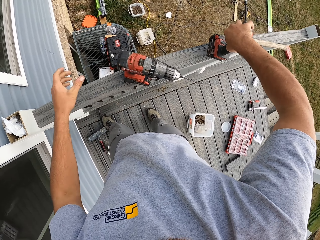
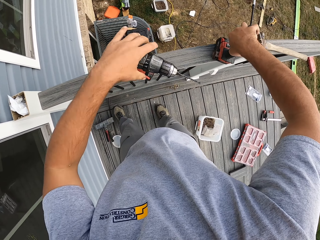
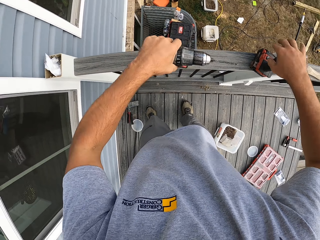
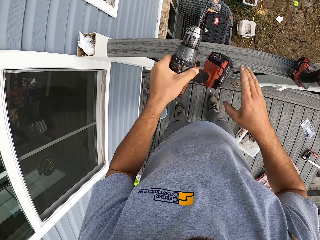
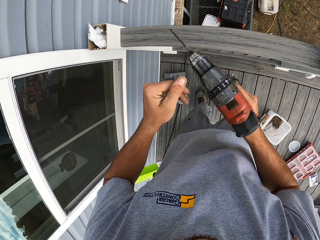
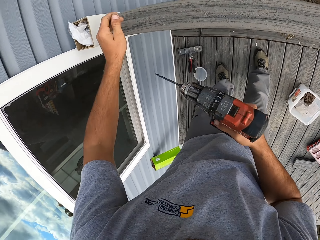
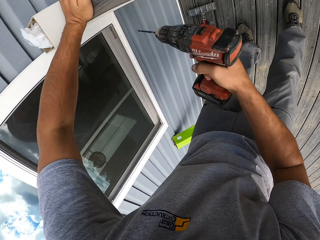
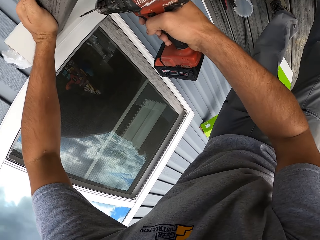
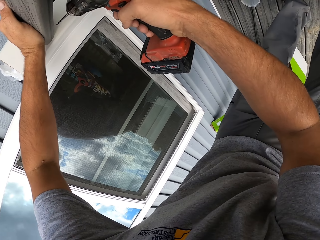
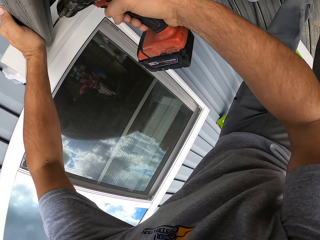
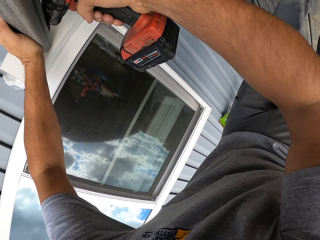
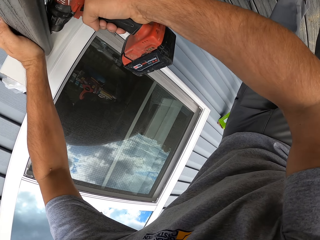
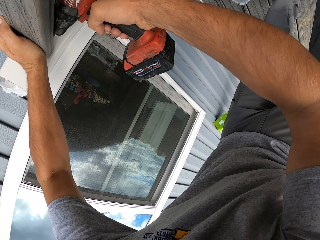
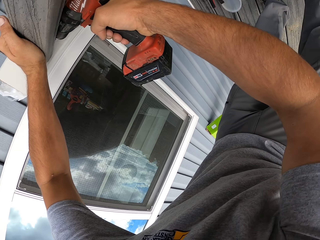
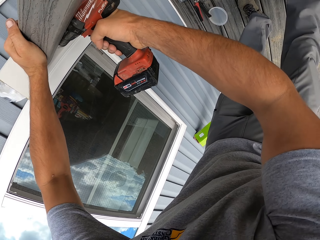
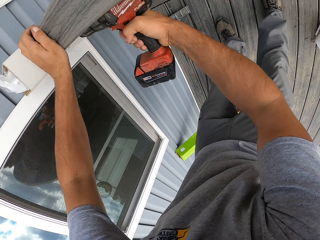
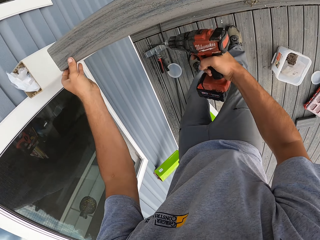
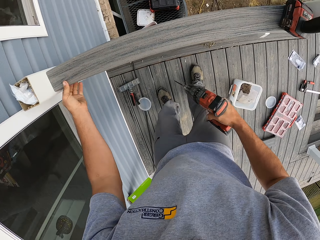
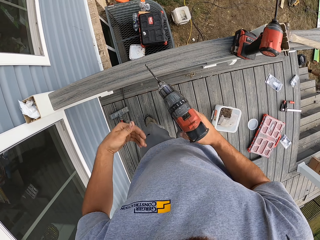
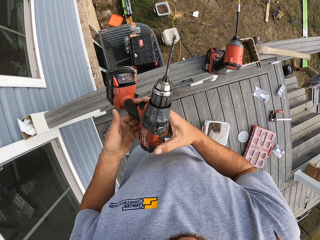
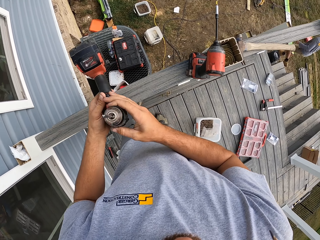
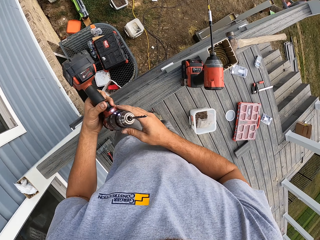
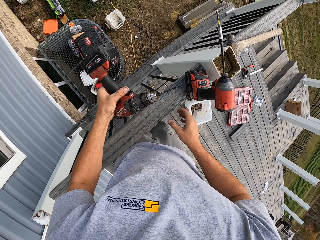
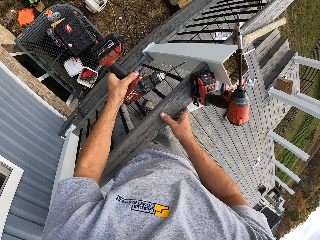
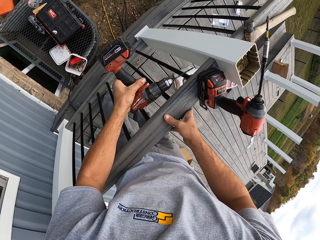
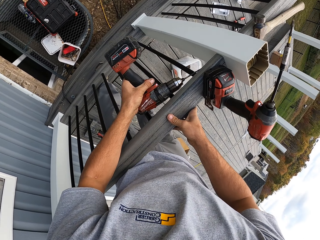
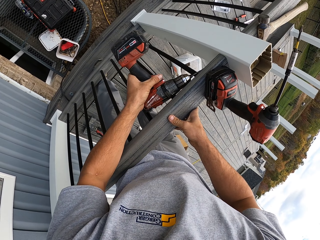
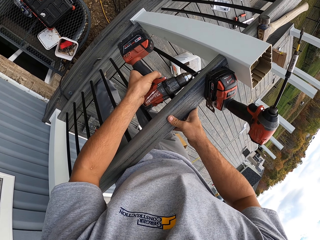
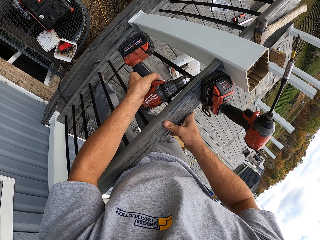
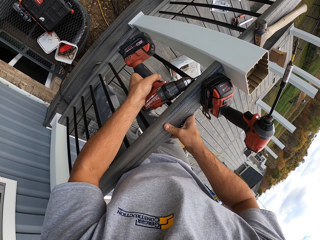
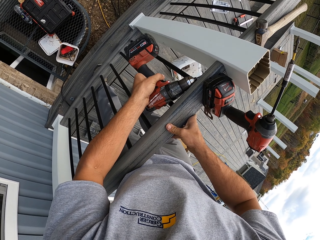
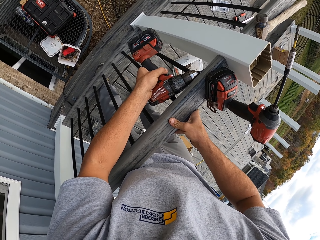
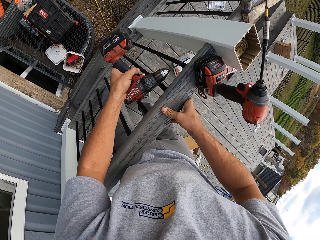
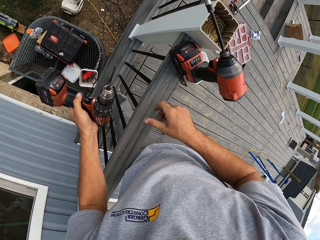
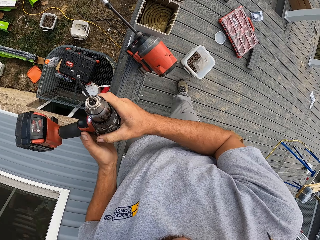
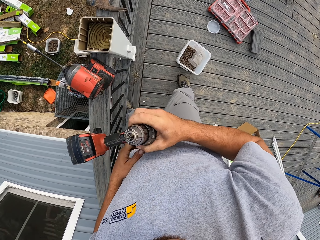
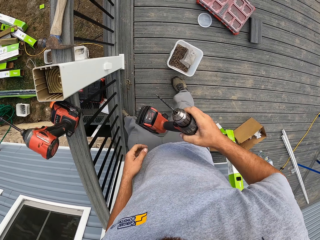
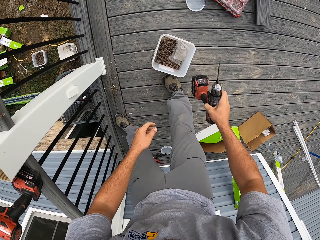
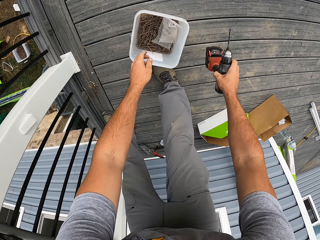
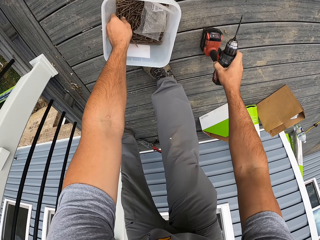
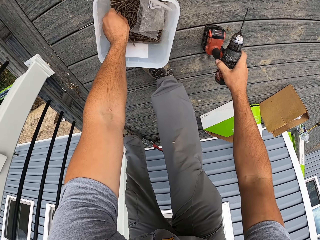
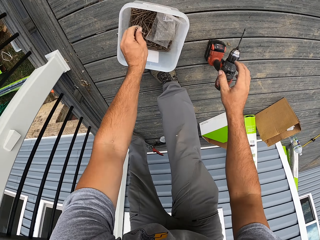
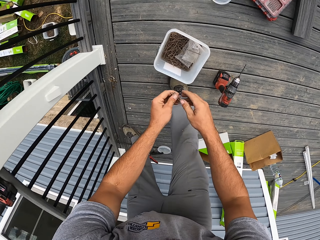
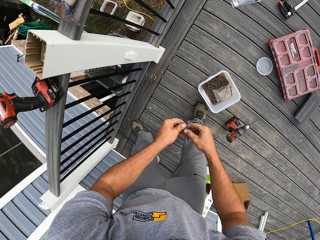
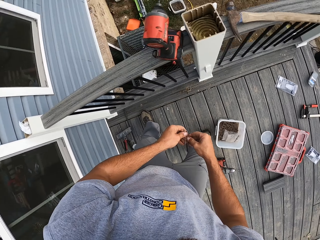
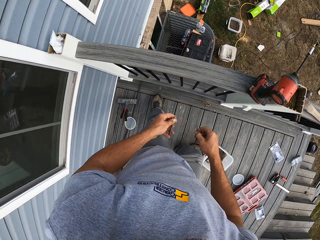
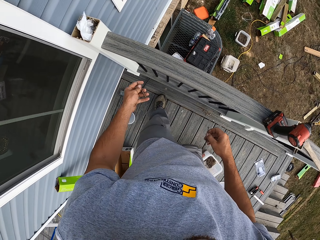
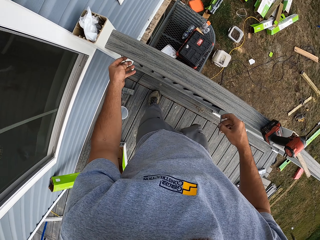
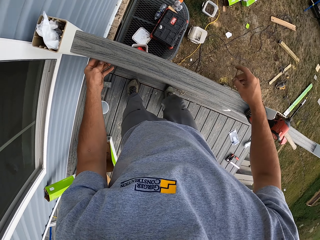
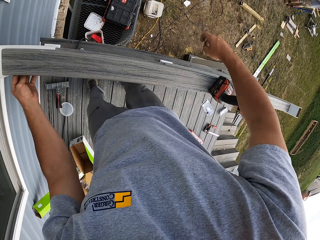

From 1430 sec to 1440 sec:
The camera wearer lifts the drill up. They place the drill on the hand rail. They pick up the drill. They drill the hand rail in. They lift the drill up. They drill the hand rail in. They lift the drill up. They pick up a nail from the bucket and put down the drill. They lift the nail up.

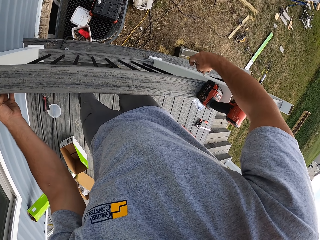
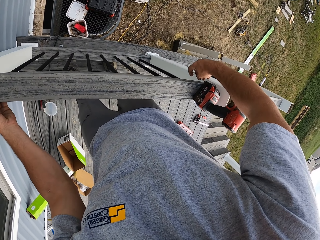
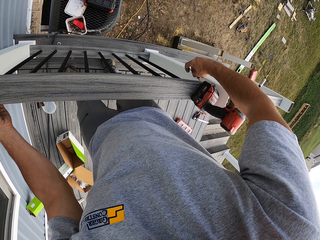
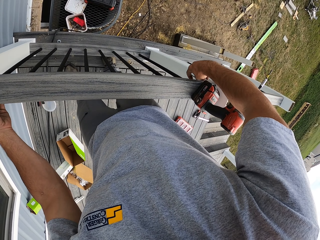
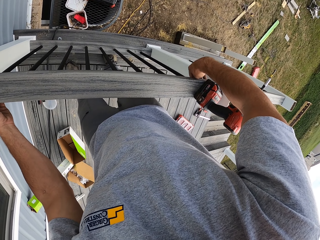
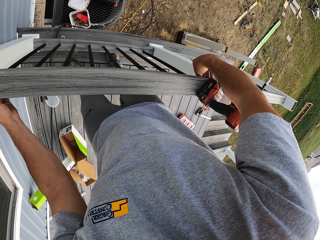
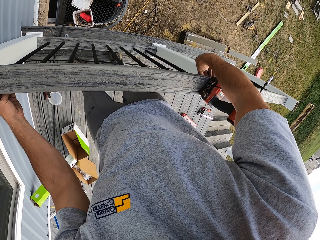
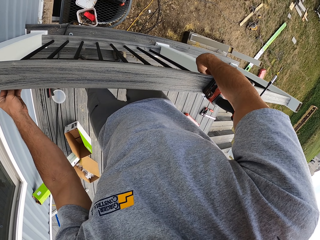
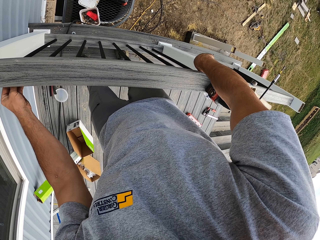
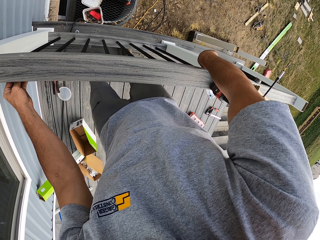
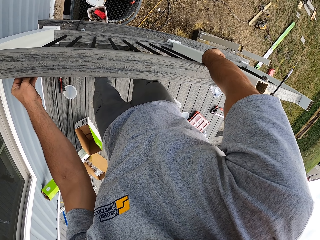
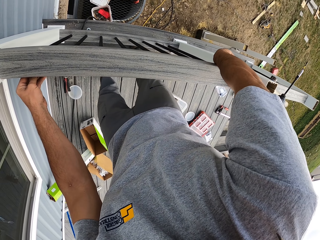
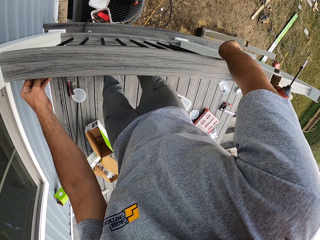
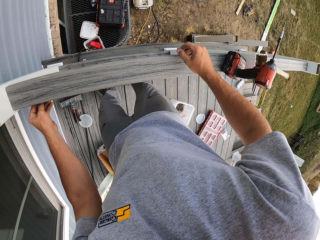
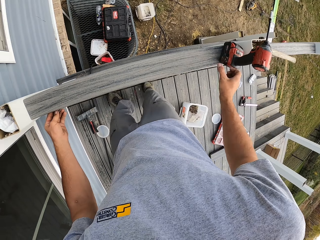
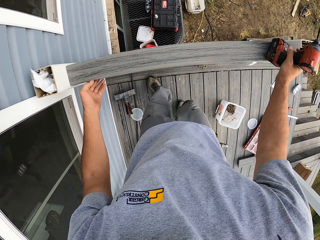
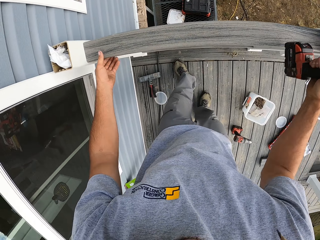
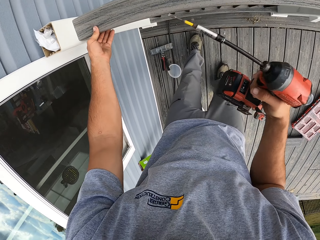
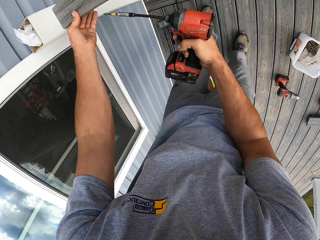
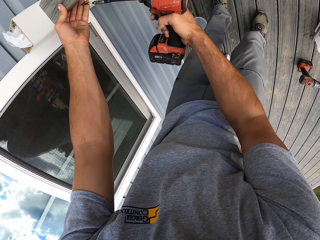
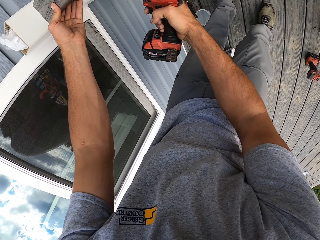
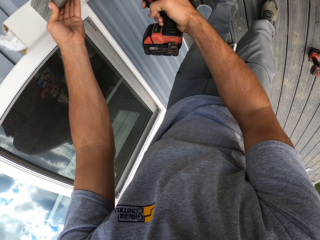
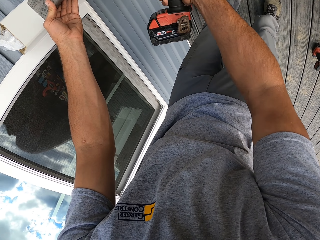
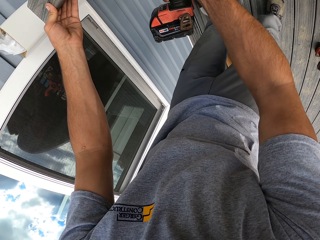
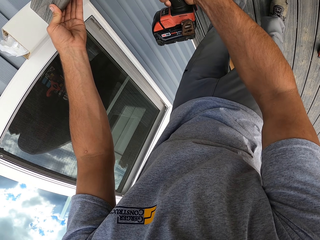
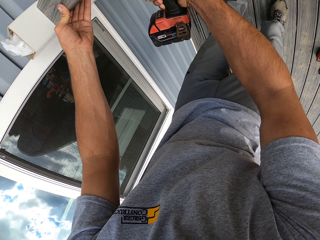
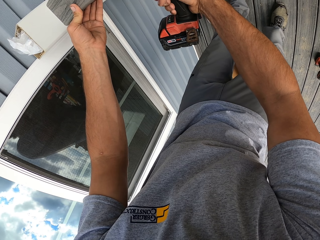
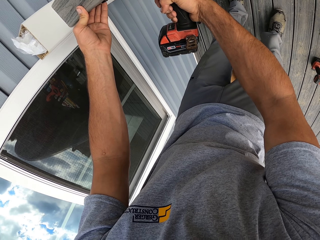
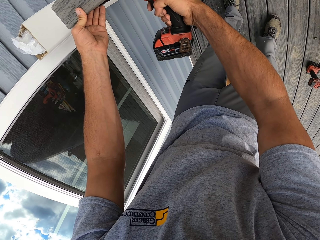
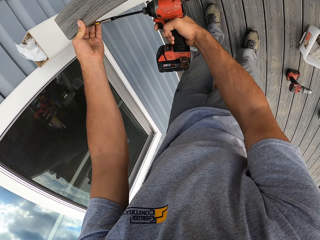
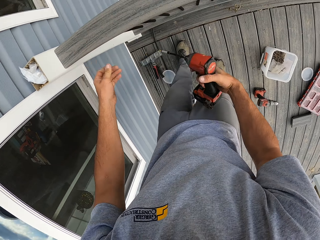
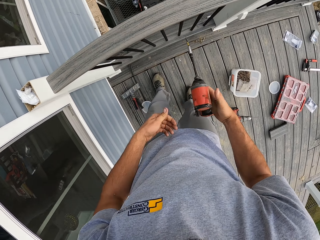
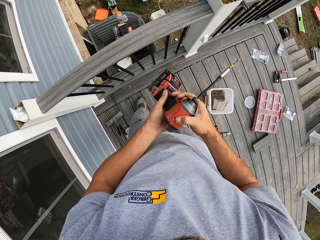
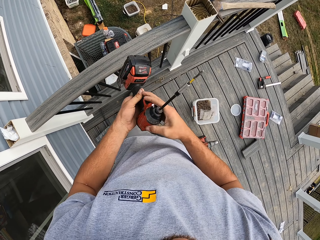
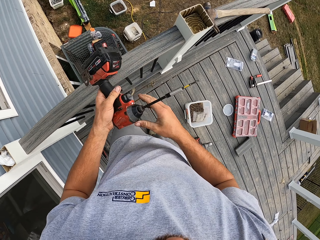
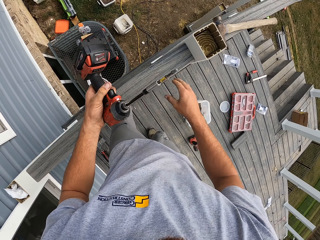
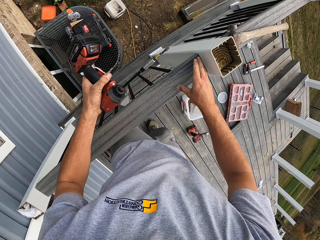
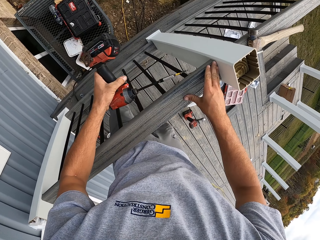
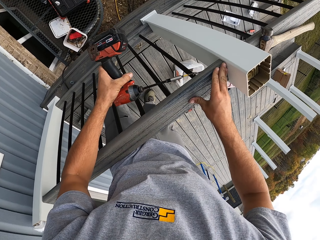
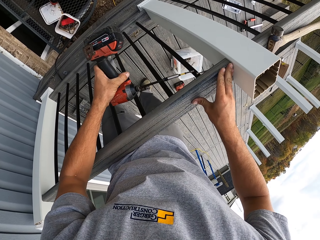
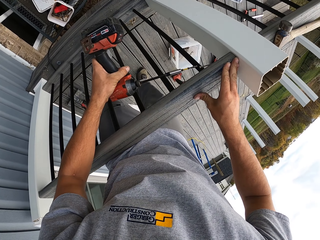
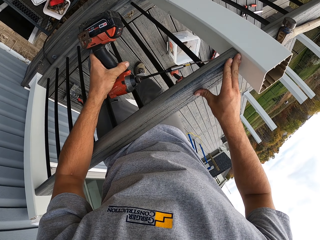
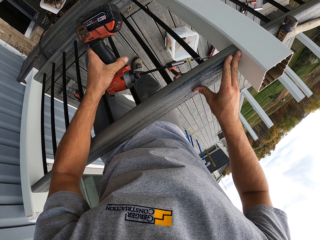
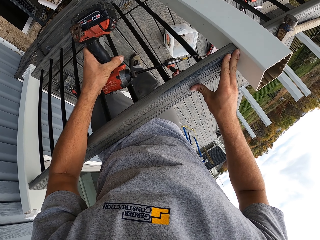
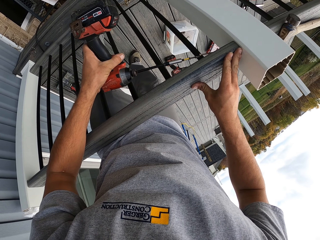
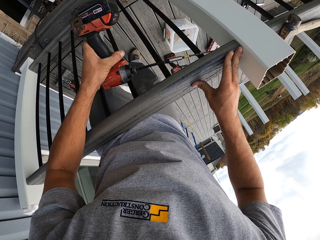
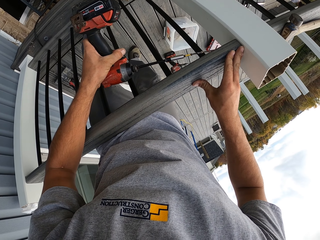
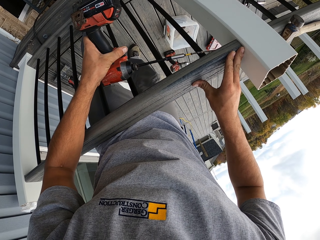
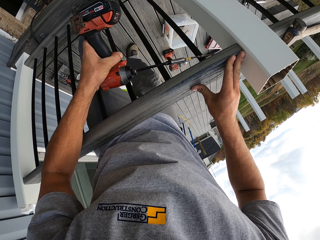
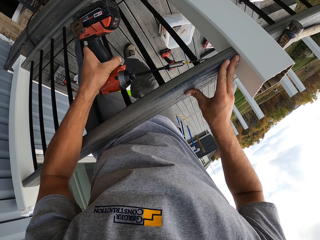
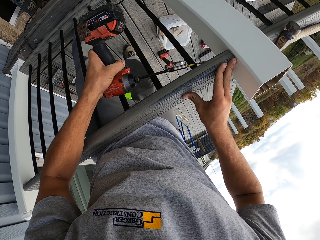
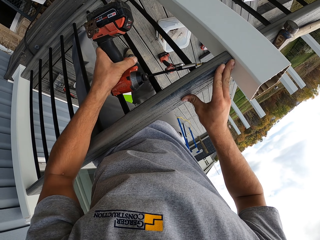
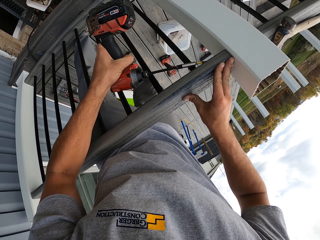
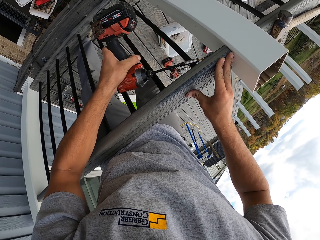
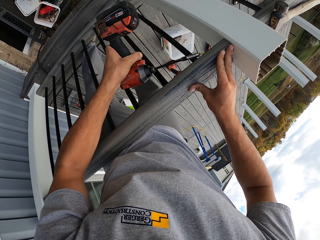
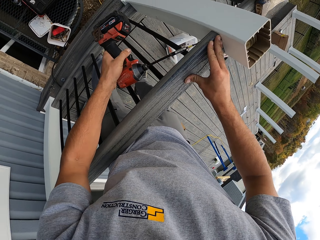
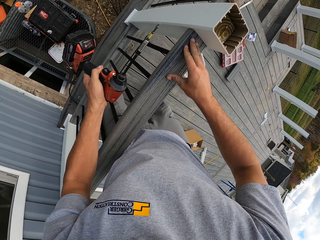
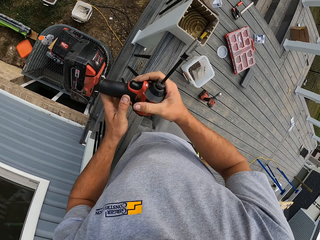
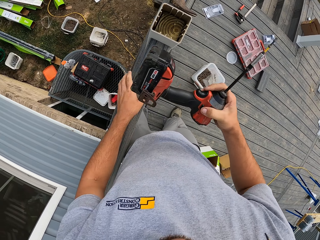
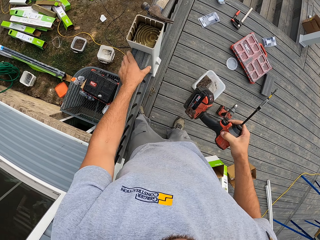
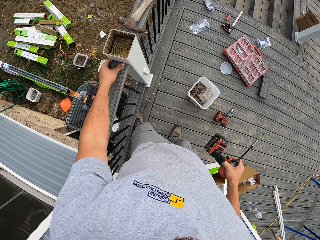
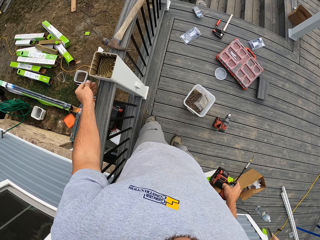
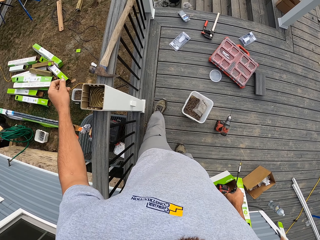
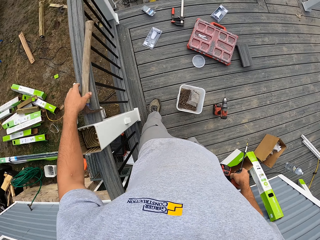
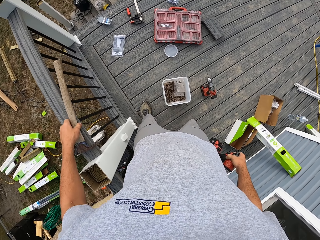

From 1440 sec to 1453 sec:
The camera wearer puts the nail in the hole. They pick up the drill. They screw the nail into the metal. They drill the hand rail. They lift the drill up. They drill the nail. They lift the drill up. They walk forward.
